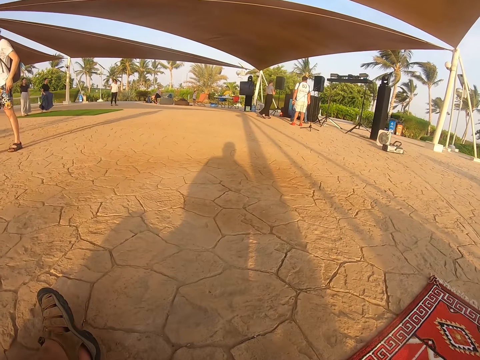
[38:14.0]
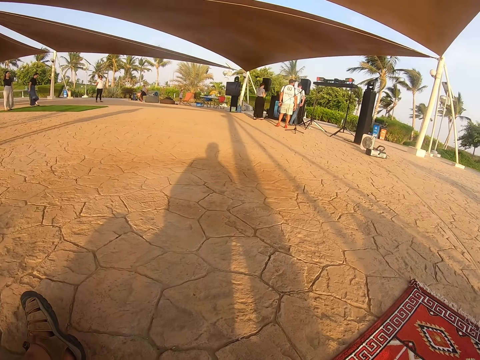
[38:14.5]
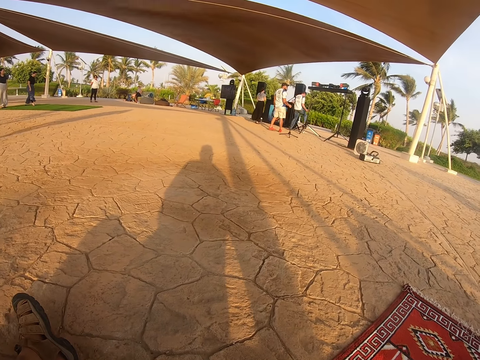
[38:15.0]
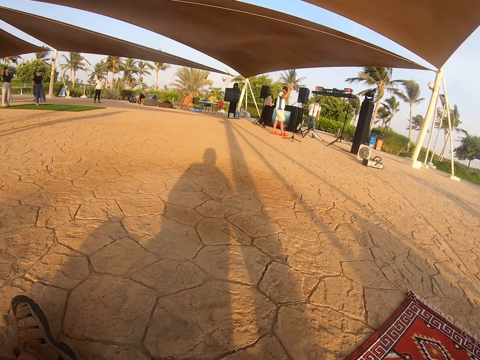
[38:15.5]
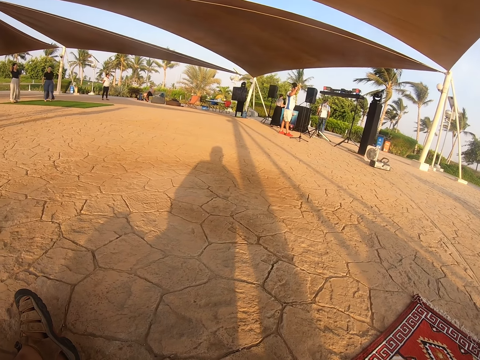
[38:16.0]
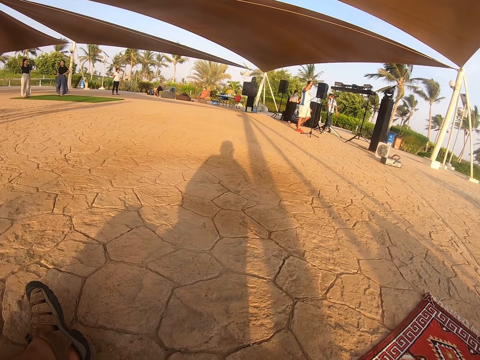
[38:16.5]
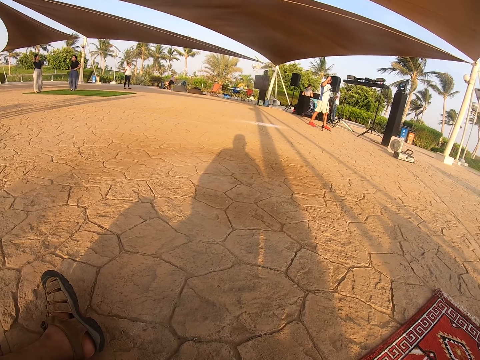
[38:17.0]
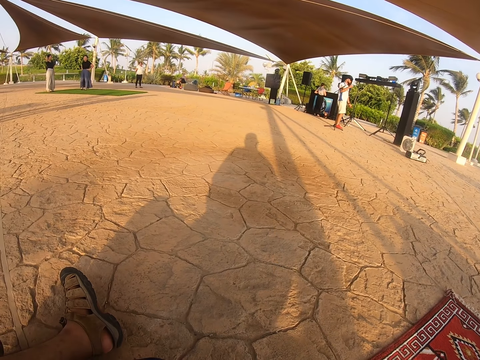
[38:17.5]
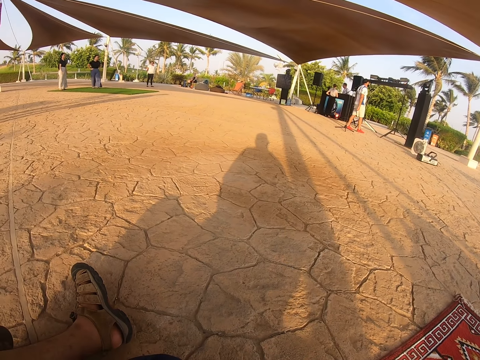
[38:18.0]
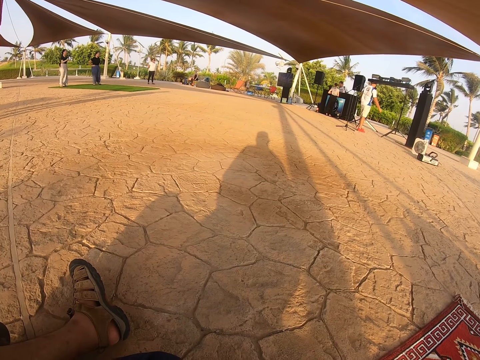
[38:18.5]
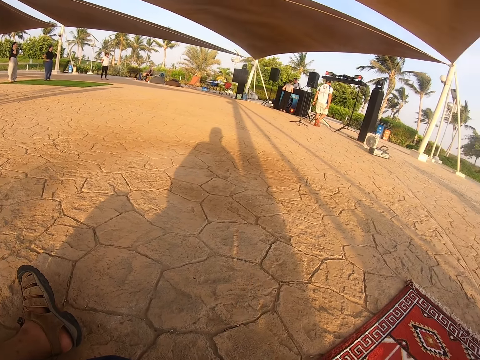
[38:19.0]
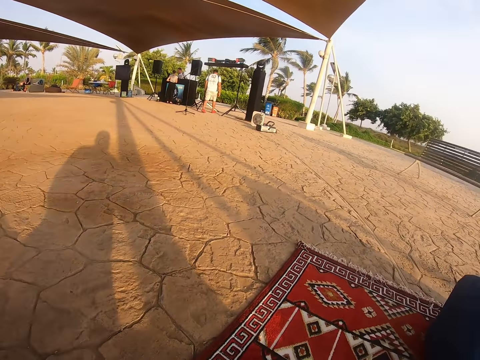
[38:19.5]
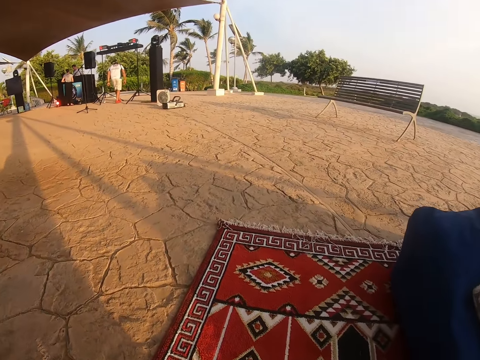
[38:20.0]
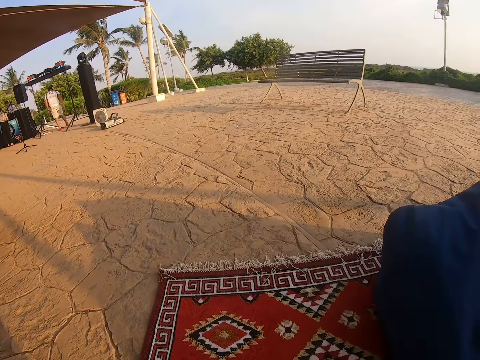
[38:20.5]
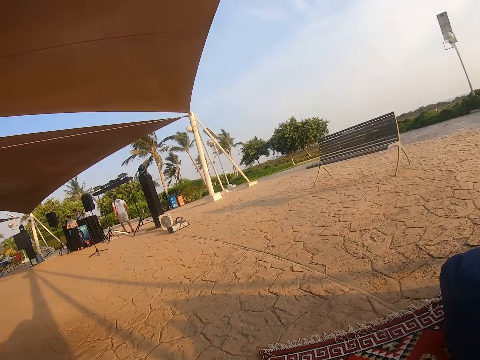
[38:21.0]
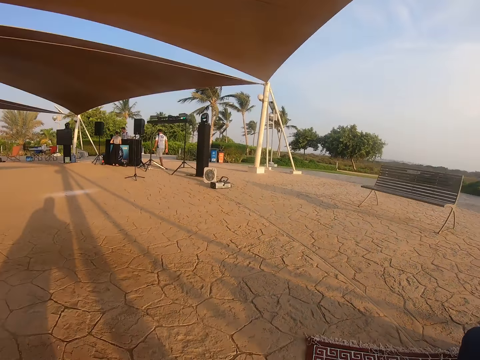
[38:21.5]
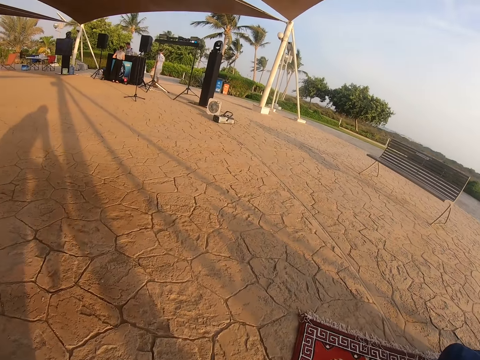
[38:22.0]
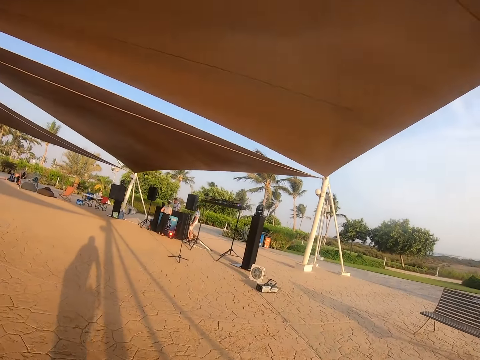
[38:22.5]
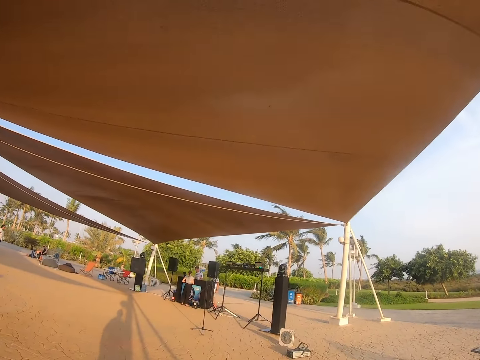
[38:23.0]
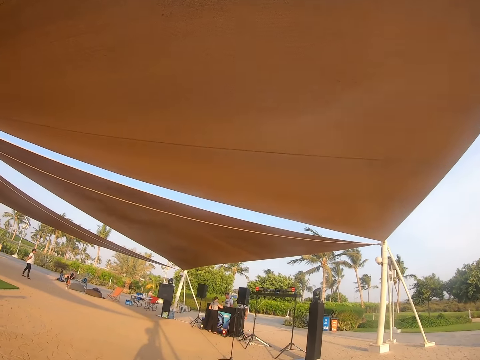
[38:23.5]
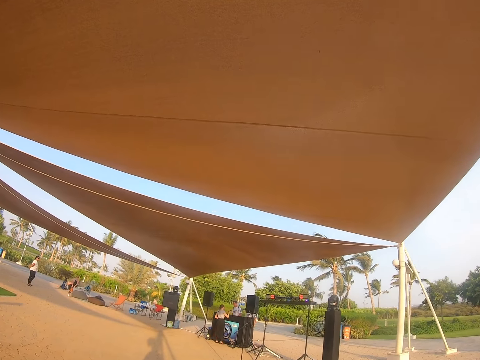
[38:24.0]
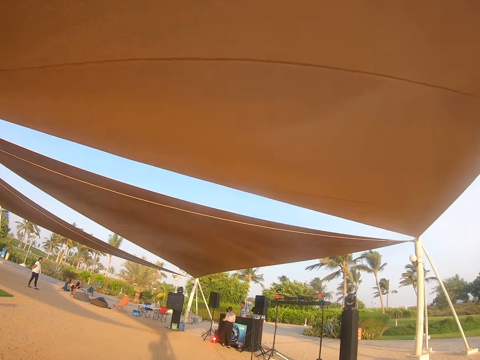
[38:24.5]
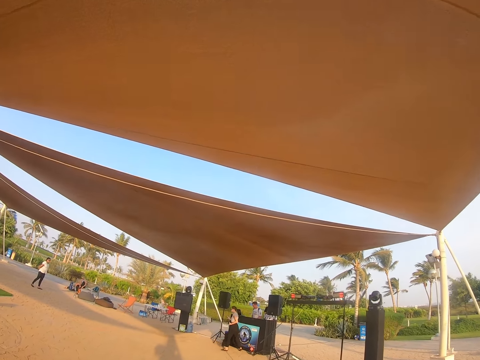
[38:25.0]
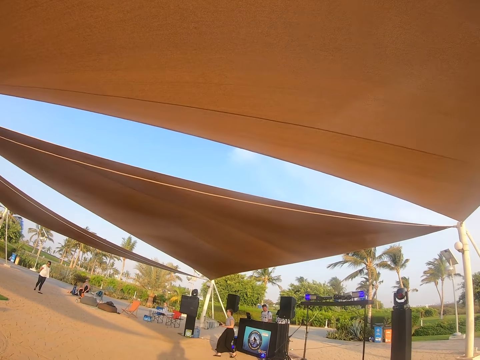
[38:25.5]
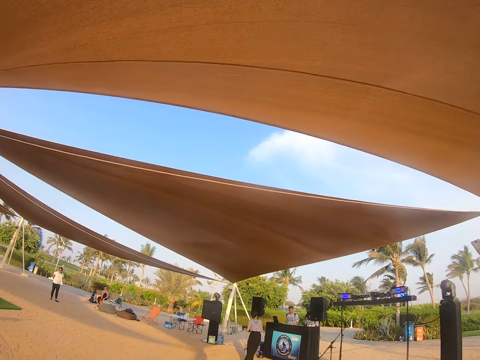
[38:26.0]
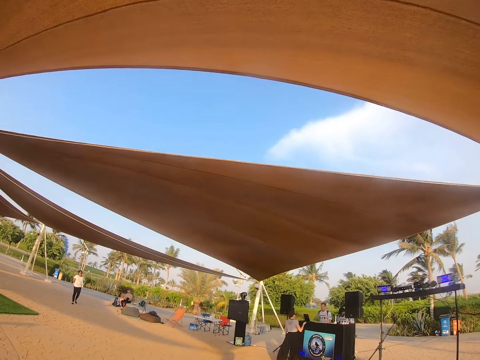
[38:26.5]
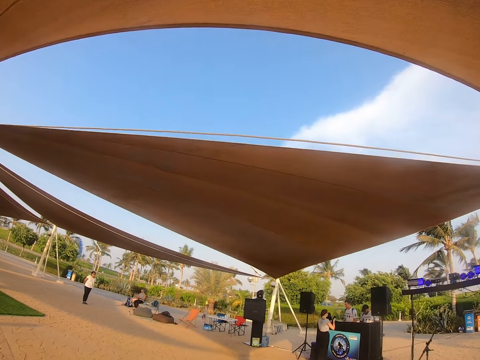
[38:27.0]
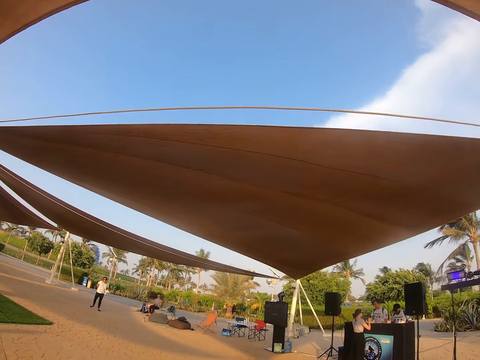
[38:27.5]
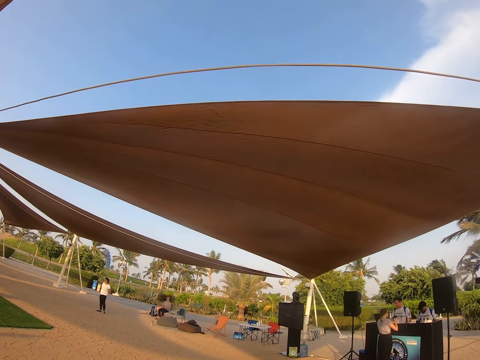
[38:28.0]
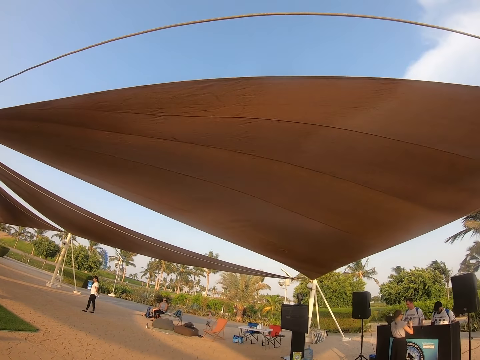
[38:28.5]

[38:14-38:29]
The camera wearer looks at the people around. They stand from the mat. They walk around.

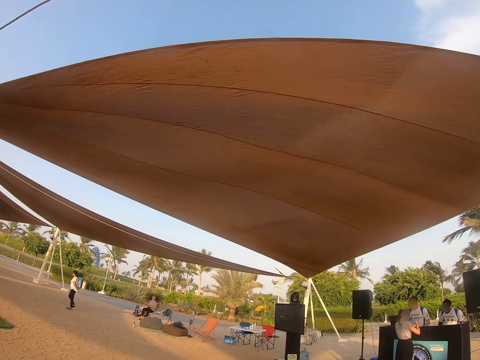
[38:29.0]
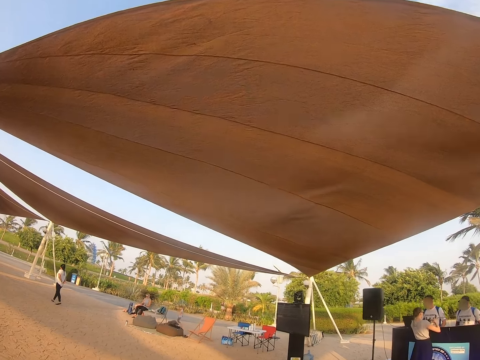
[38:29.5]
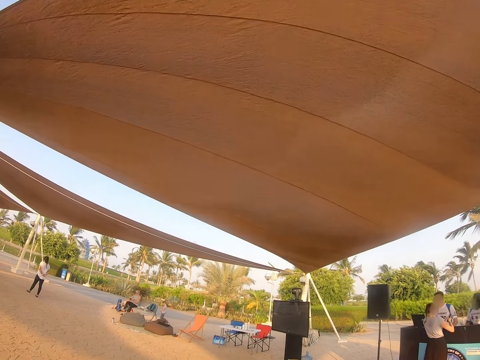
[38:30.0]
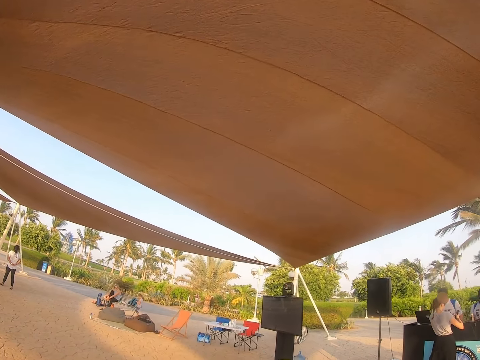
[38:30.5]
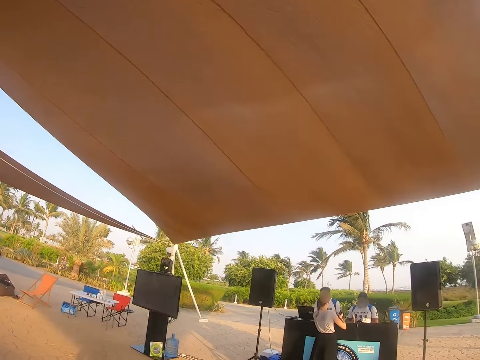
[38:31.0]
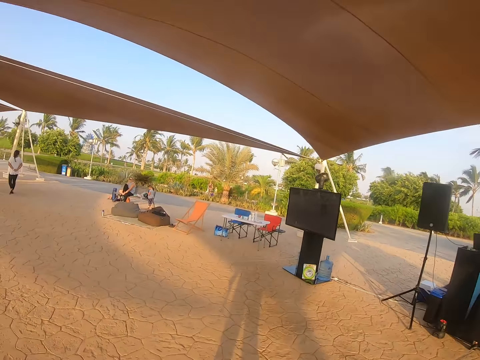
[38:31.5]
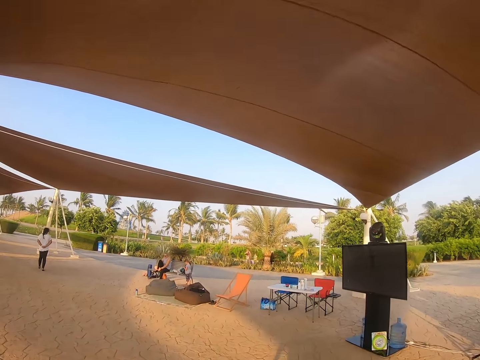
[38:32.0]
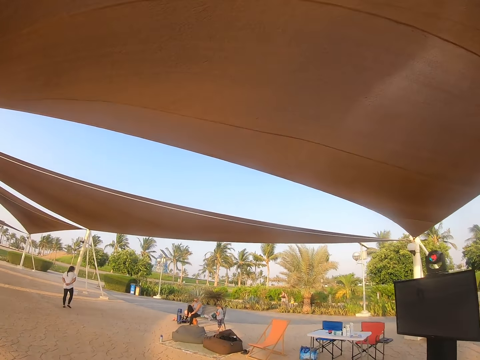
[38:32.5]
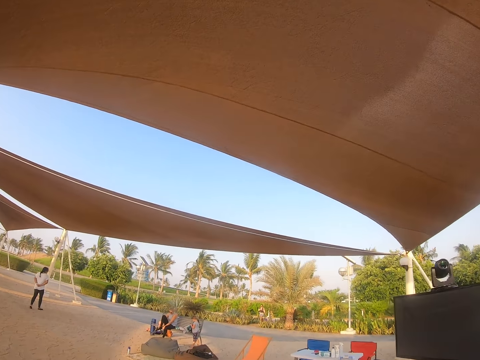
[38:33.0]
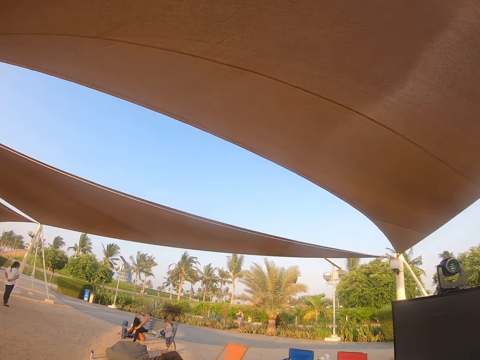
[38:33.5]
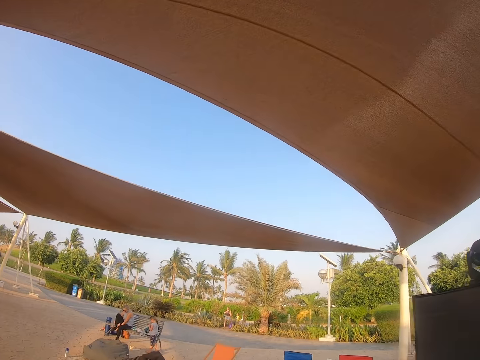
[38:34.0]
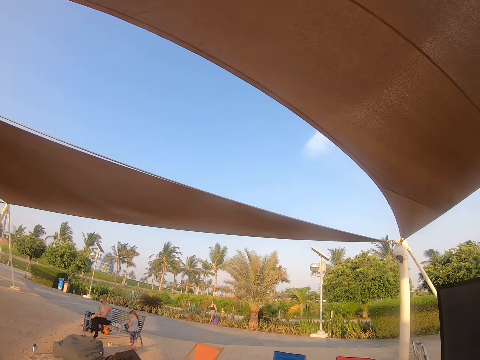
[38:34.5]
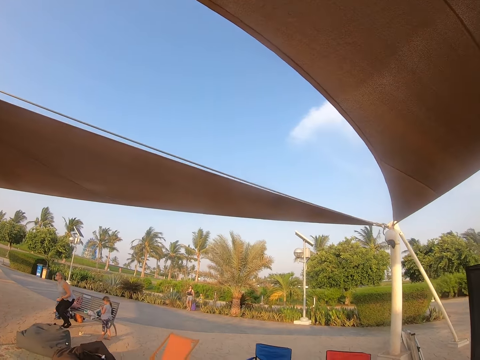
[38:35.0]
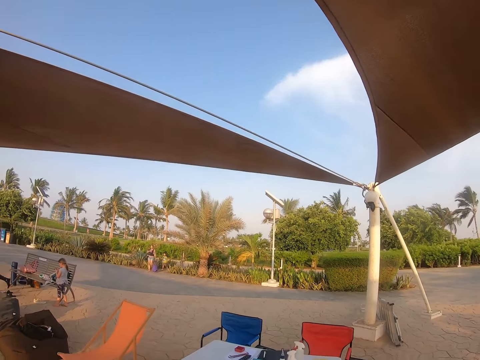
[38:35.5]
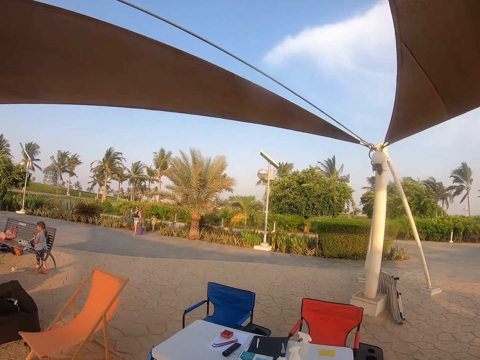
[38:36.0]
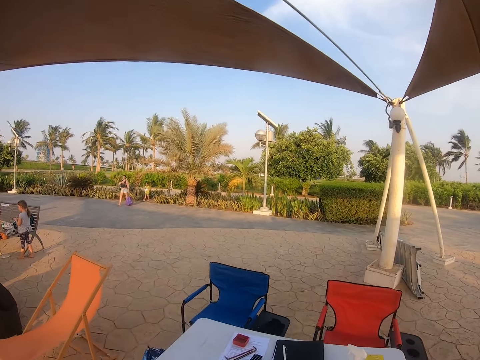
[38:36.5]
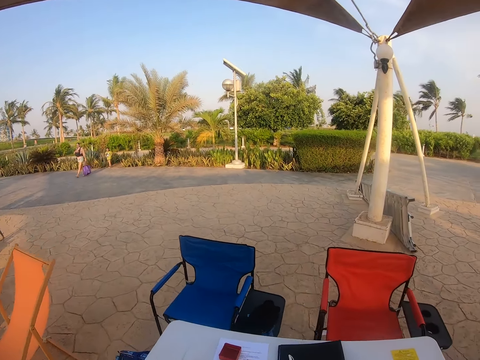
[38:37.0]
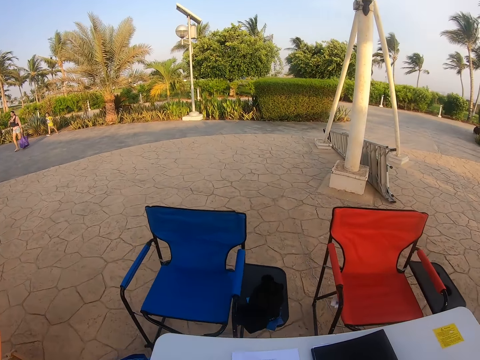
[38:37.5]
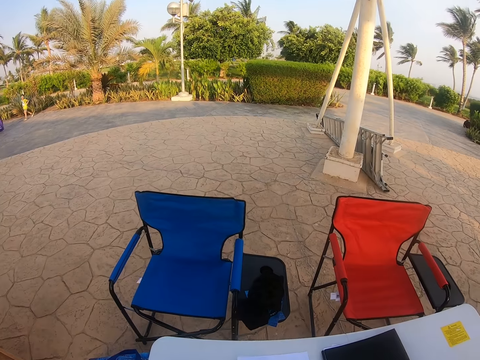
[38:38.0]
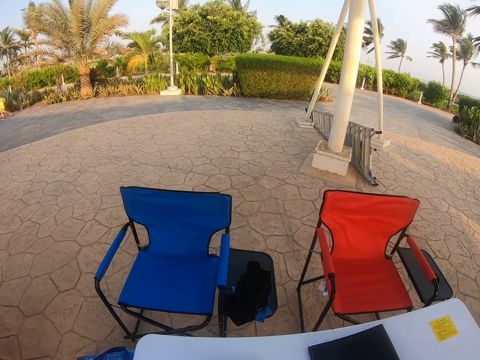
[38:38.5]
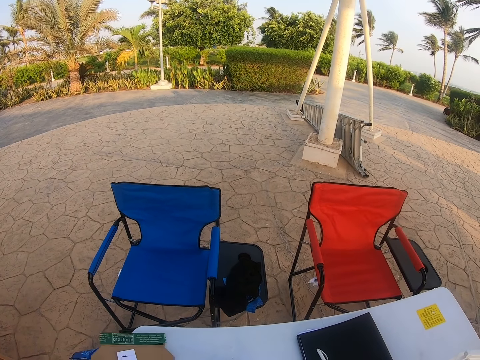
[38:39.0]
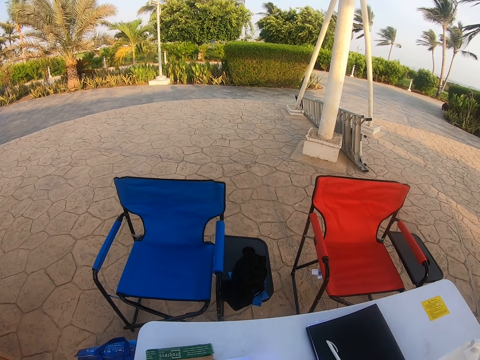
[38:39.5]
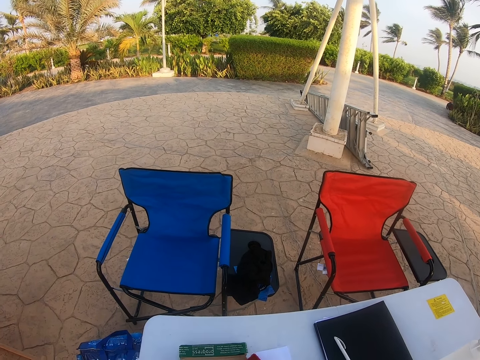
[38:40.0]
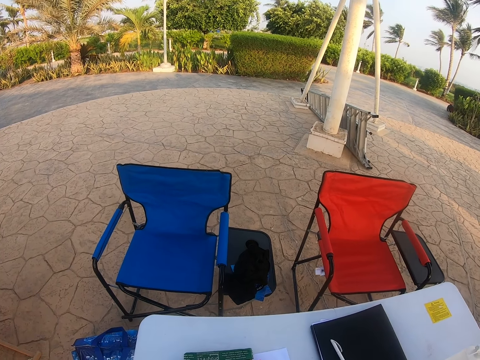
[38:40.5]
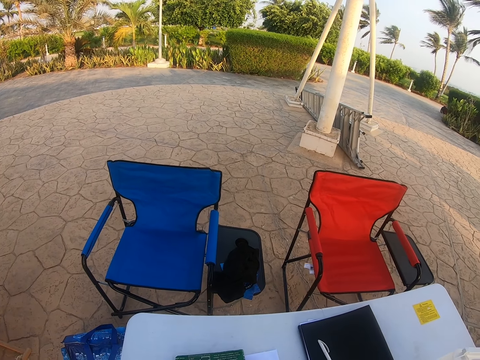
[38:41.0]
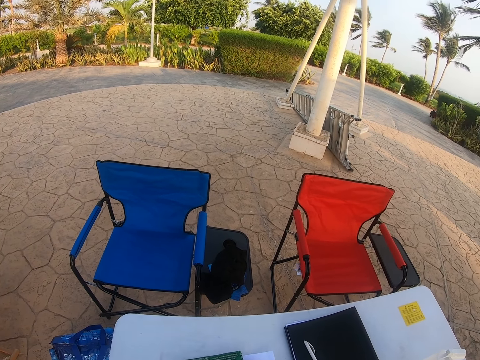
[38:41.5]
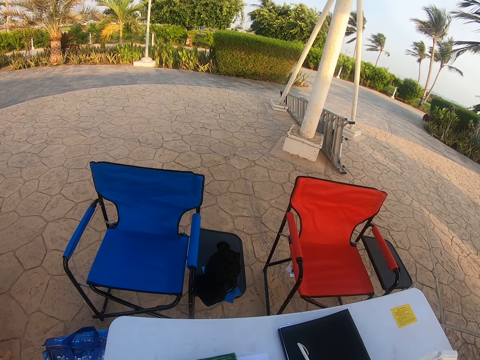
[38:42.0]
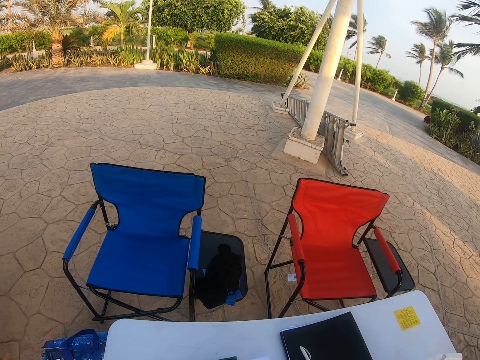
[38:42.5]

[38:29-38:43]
The camera wearer stands in front of a table. They place an envelope on the table.
